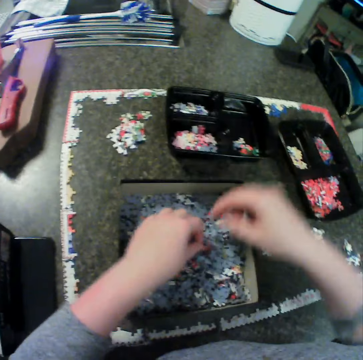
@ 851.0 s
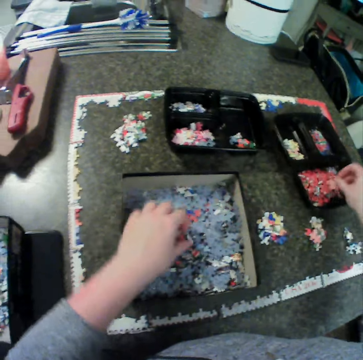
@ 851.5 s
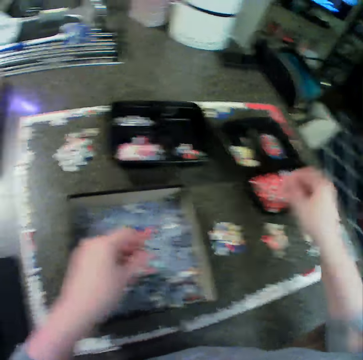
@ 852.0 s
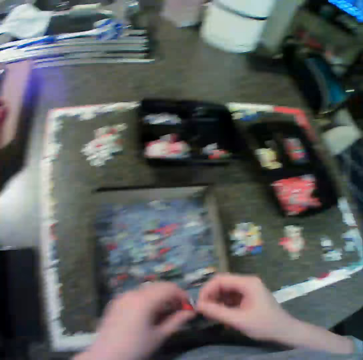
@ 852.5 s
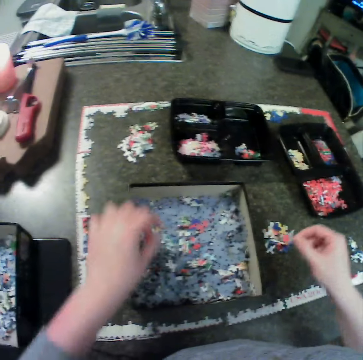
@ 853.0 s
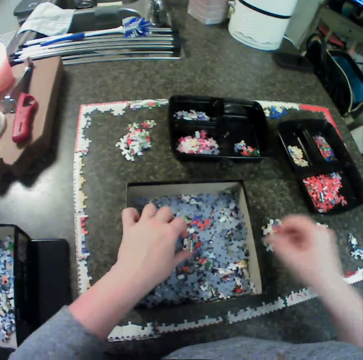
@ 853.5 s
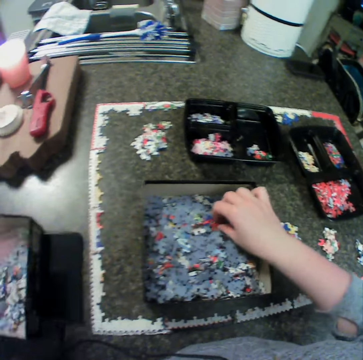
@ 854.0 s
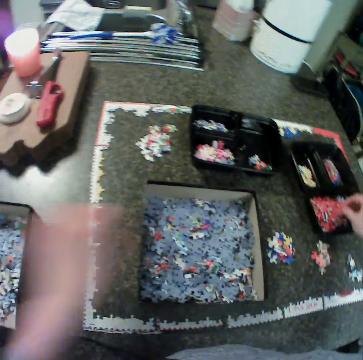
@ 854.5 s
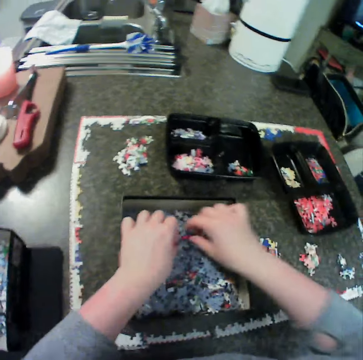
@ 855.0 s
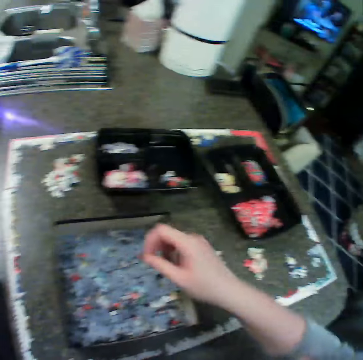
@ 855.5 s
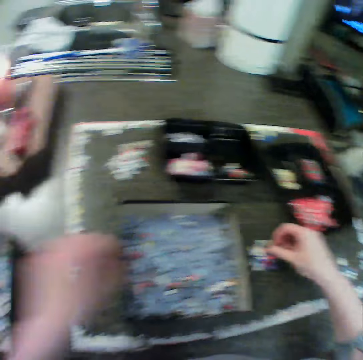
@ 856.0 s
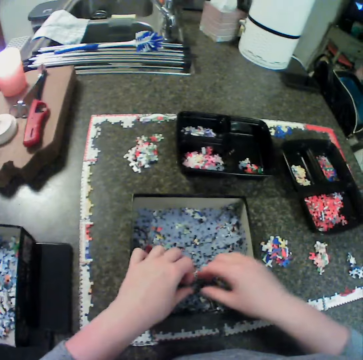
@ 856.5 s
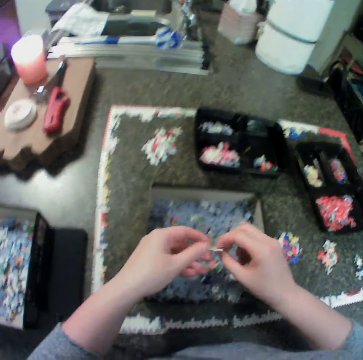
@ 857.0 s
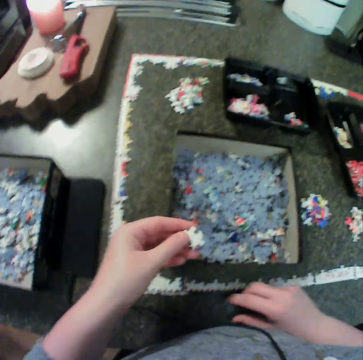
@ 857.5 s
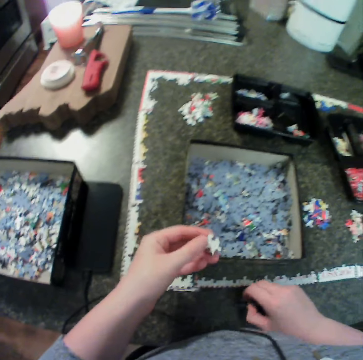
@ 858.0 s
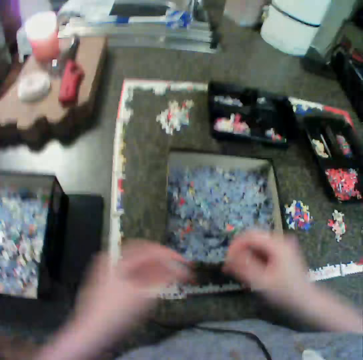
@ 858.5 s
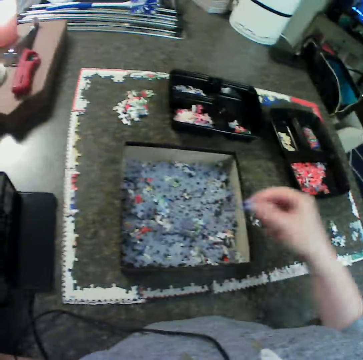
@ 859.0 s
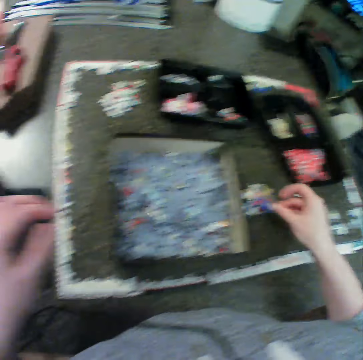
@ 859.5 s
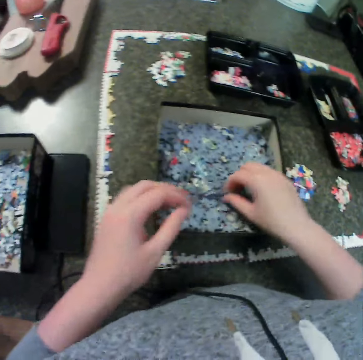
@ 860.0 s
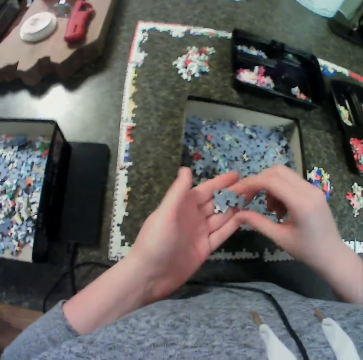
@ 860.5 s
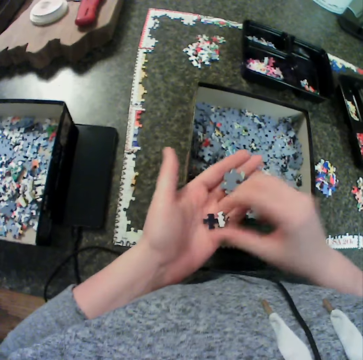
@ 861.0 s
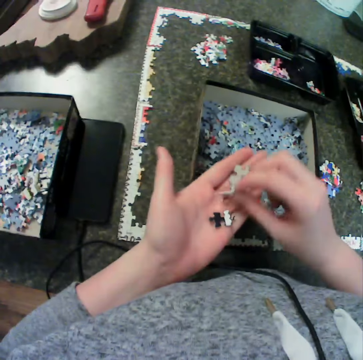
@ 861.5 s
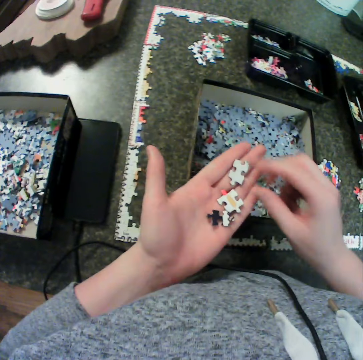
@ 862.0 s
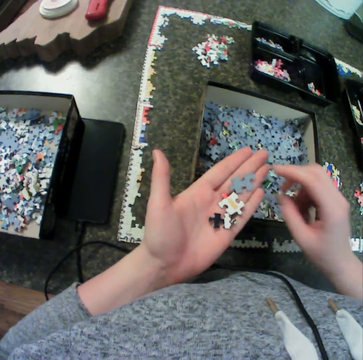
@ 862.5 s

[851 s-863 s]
The camera wearer drops the jigsaw piece in the first bowl. She picks a jigsaw piece from the first box with her left hand, moves the jigsaw piece to her right hand and drops the jigsaw piece in the second bowl. She picks a jigsaw piece from the first box with her left hand, moves the jigsaw piece to her right hand and drops the jigsaw piece on the table. She picks a jigsaw piece from the first box with her left hand. She picks a jigsaw piece from the first box with her right hand. She drops the jigsaw piece in the second bowl. She picks a jigsaw piece from the first box with her left hand. She picks a jigsaw piece from the first box with her right hand. She drops the jigsaw piece on the table. She picks a jigsaw piece from the first box and holds the jigsaw piece with both hands. She picks a jigsaw piece from the table and moves the jigsaw piece to her right hand. She picks a jigsaw piece from the first box. She drops a puzzle in the box. She drops the jigsaw piece on the table. She picks three jigsaw pieces from the first box and drops the pieces in her left hand. She moves one piece in her left hand. She moves another piece in her left hand. She moves another piece in her left hand.

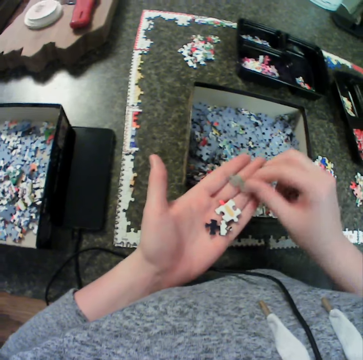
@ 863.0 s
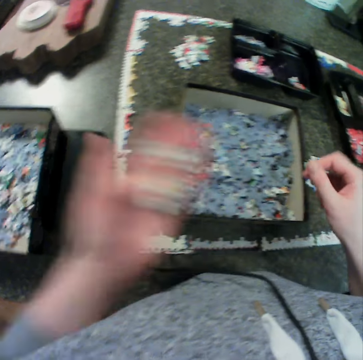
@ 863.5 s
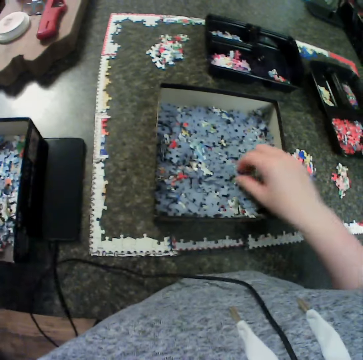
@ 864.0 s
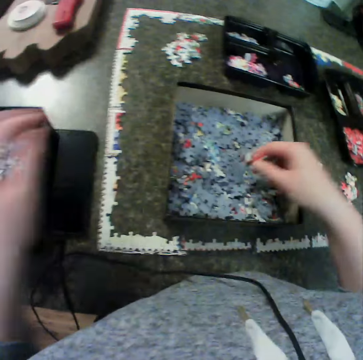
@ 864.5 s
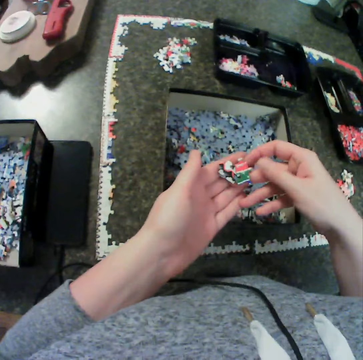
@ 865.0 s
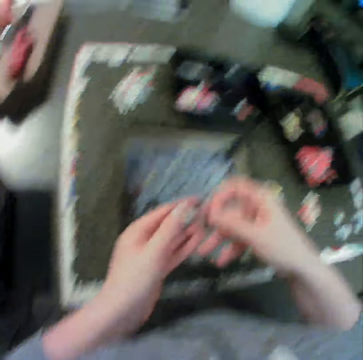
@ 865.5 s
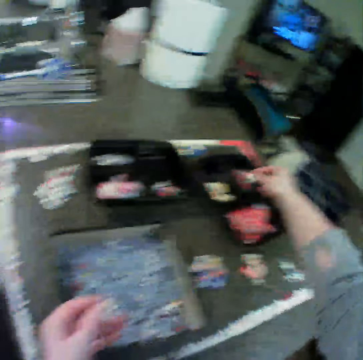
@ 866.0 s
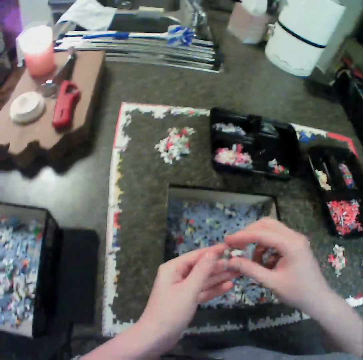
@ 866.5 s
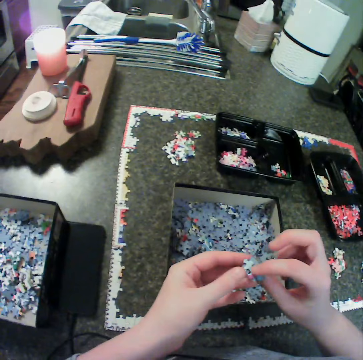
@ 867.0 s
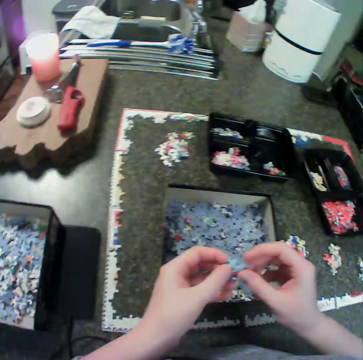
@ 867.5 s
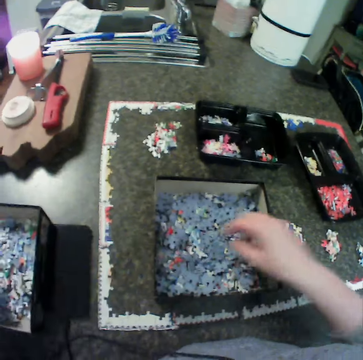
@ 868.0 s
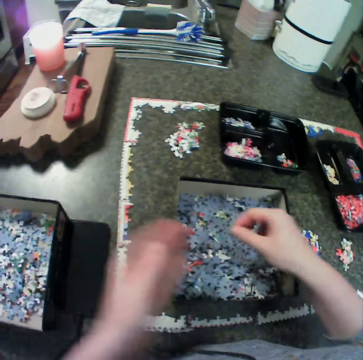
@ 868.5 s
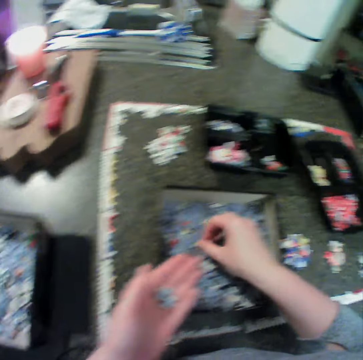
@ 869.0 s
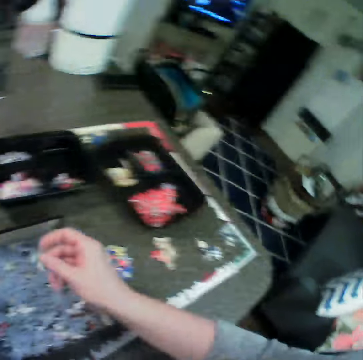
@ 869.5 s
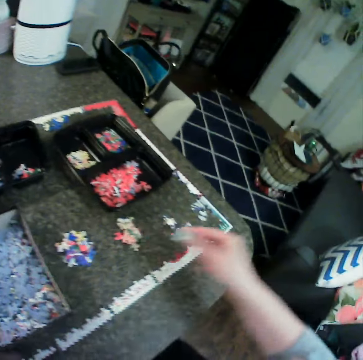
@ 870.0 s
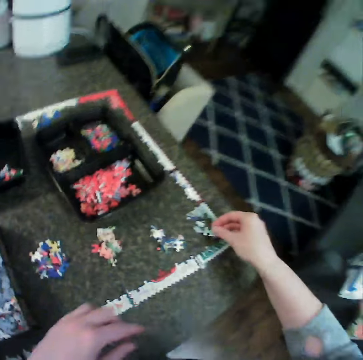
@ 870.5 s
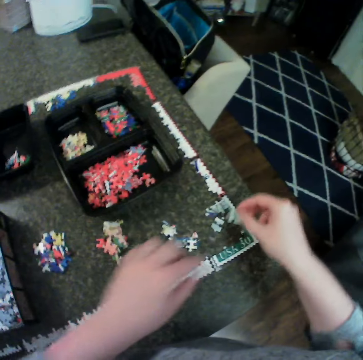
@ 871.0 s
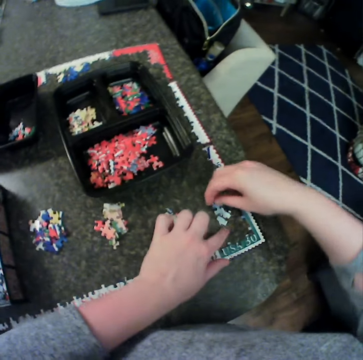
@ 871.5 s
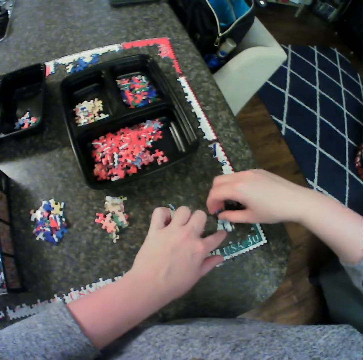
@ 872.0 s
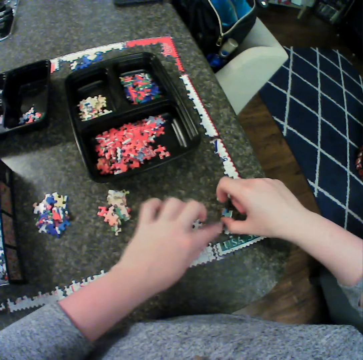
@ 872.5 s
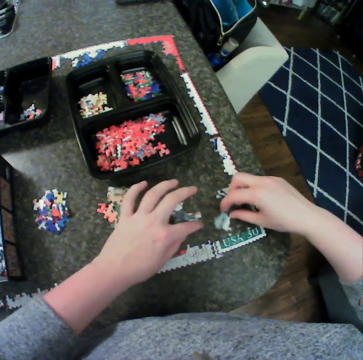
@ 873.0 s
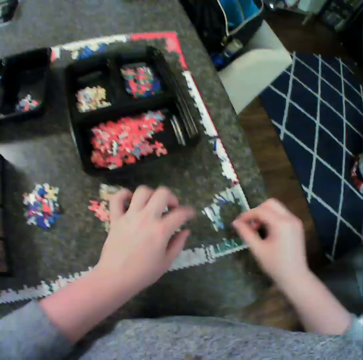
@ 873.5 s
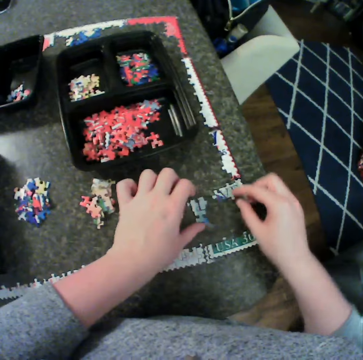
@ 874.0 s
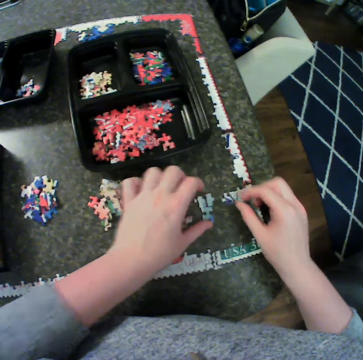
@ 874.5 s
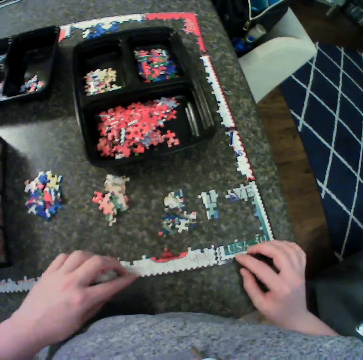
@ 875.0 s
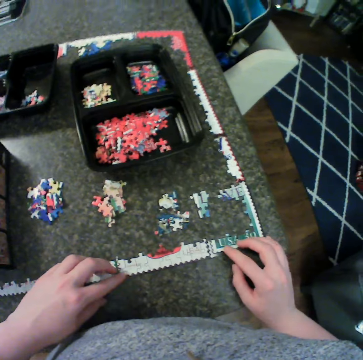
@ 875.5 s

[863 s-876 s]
The camera wearer turns the piece in her left hand. She drops a puzzle in the box. She picks two jigsaw pieces from the first box and drops the pieces in her left hand. She drops one jigsaw piece in the second bowl and holds the other jigsaw piece with both hands. She picks a jigsaw piece from the first box and drops the piece in her left hand. She picks a jigsaw piece from the first box and drops the piece on the table. She adjusts the pieces on the table.

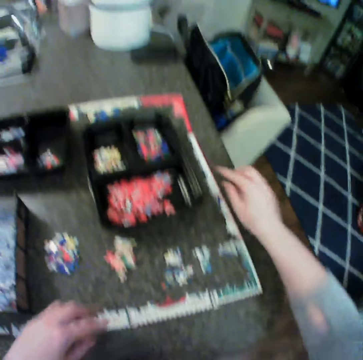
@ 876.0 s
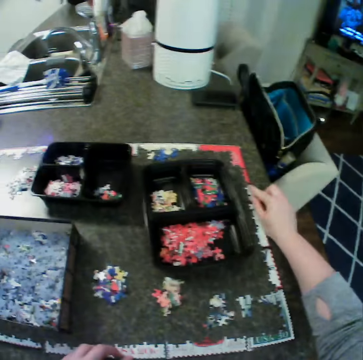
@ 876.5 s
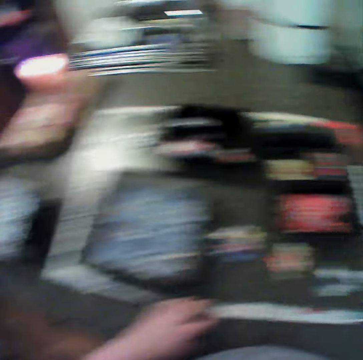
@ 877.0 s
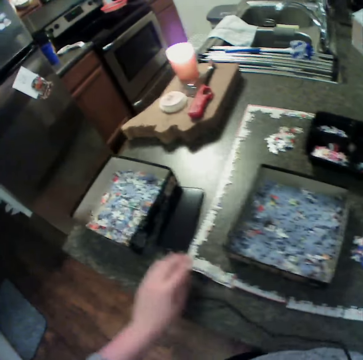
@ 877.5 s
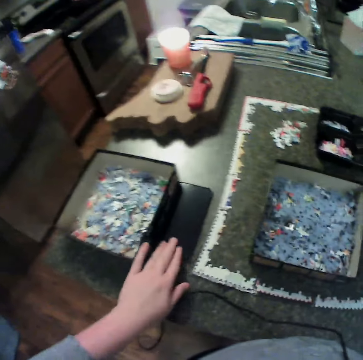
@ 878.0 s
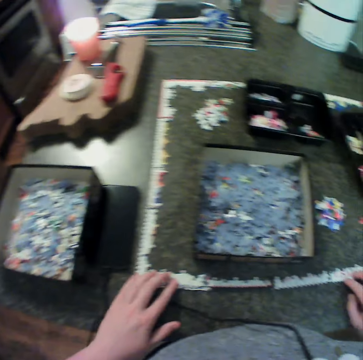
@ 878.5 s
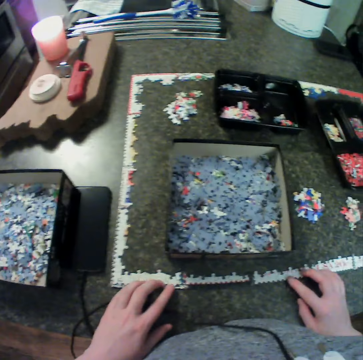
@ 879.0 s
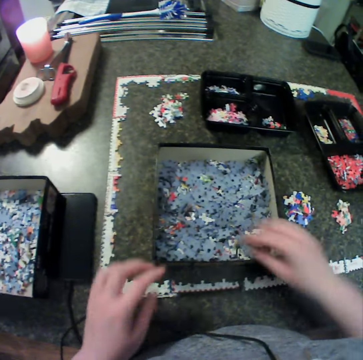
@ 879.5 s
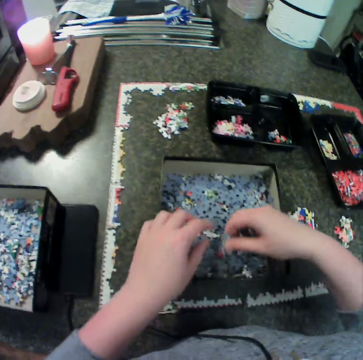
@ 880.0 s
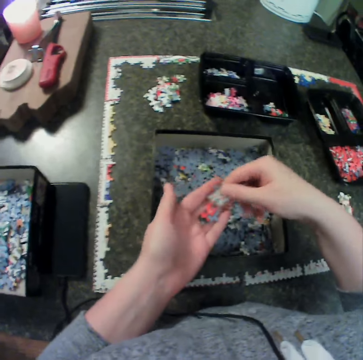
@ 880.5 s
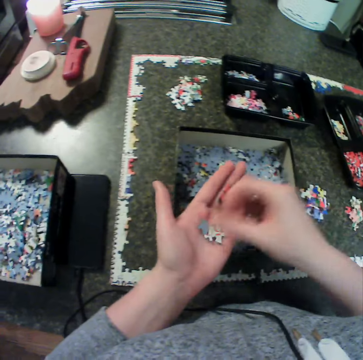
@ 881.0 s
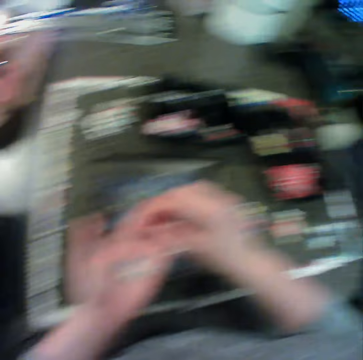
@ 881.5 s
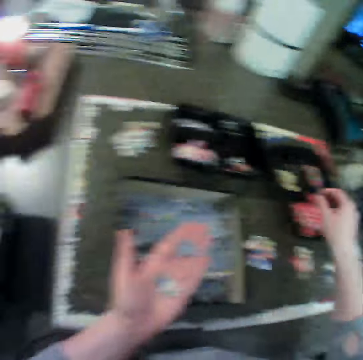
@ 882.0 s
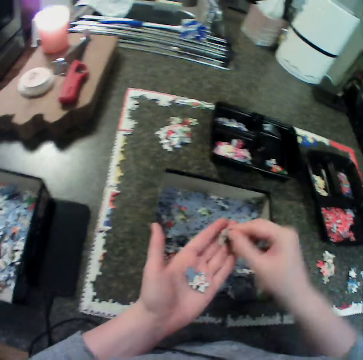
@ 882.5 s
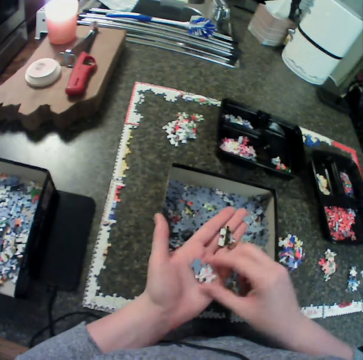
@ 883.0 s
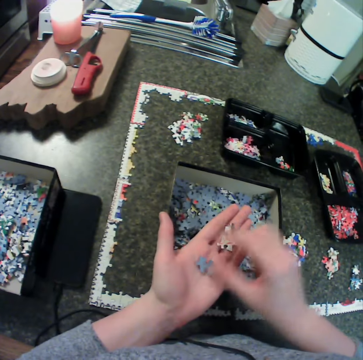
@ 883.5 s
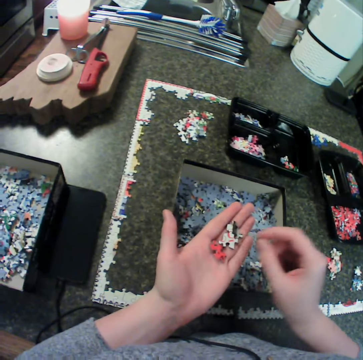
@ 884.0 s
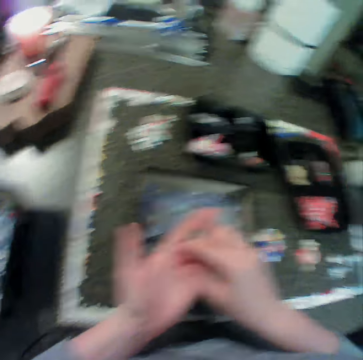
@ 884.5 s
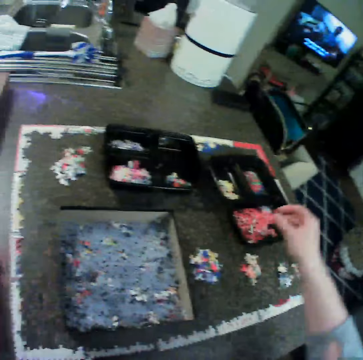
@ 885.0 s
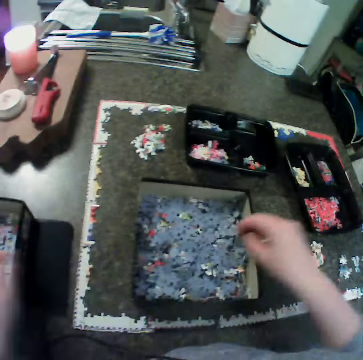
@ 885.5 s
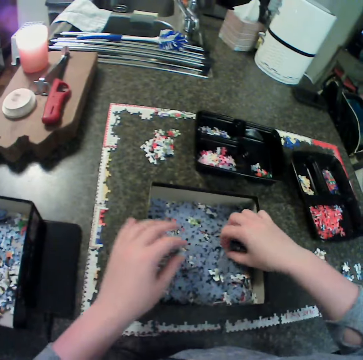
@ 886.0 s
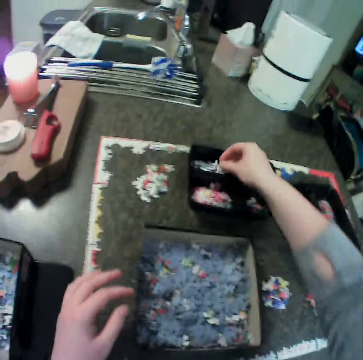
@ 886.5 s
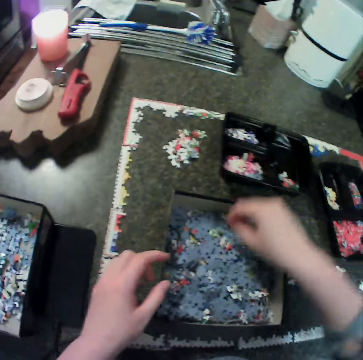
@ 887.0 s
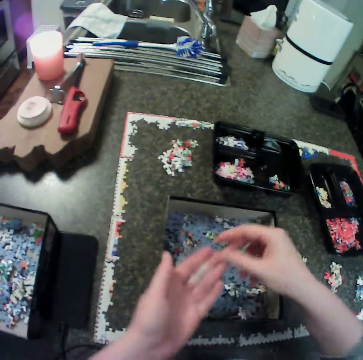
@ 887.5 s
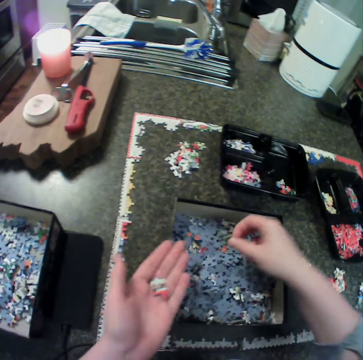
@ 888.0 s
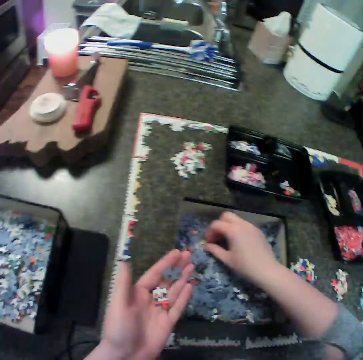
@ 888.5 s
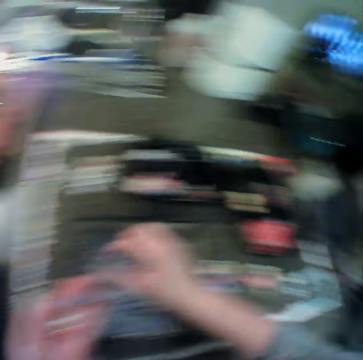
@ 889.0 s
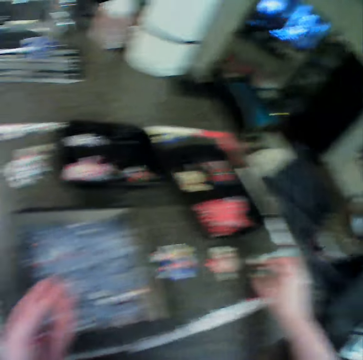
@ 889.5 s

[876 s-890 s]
The camera wearer adjusts a phone on the table. She adjusts the pieces on the table. She picks four jigsaw pieces from the first box and drops the pieces in her left hand. She drops one jigsaw piece in the second bowl. She moves a piece in her left hand. She moves another piece in her left hand. She moves a third piece in her left hand. She drops one jigsaw piece in the second bowl. She picks a jigsaw piece from the first box and drops the jigsaw piece in the first bowl. She picks a jigsaw piece from the first box and drops the piece in her left hand. She picks a jigsaw piece from the first box and drops the piece in her left hand. She picks a jigsaw piece from the first box and drops the piece on the table.
